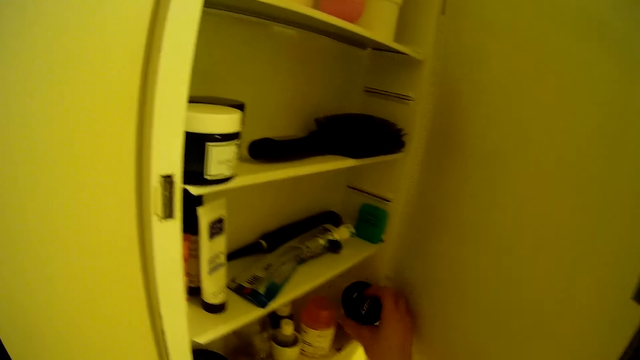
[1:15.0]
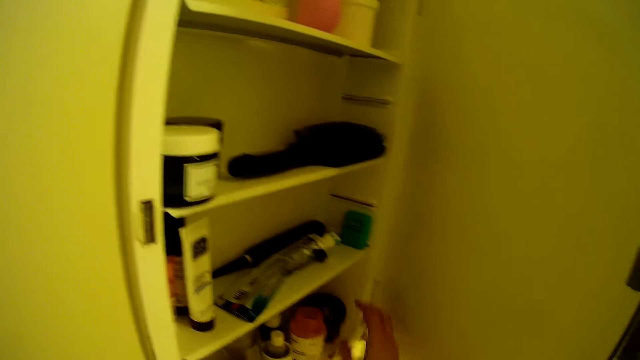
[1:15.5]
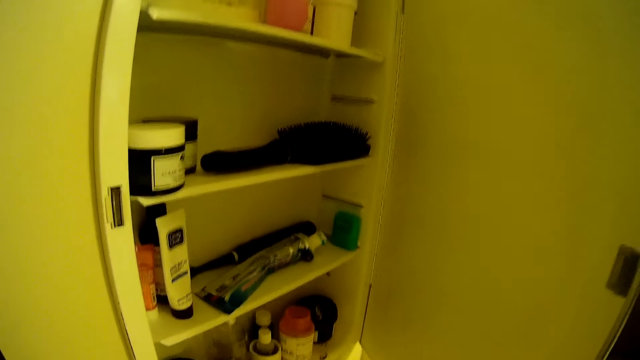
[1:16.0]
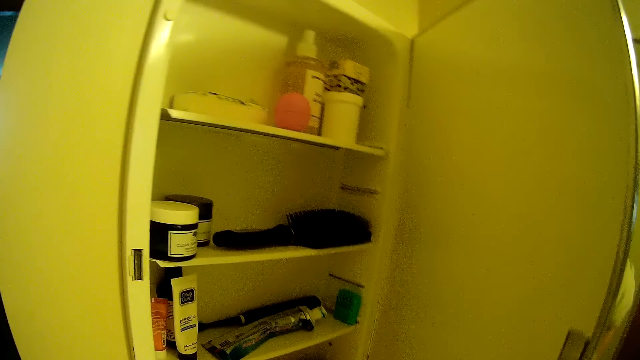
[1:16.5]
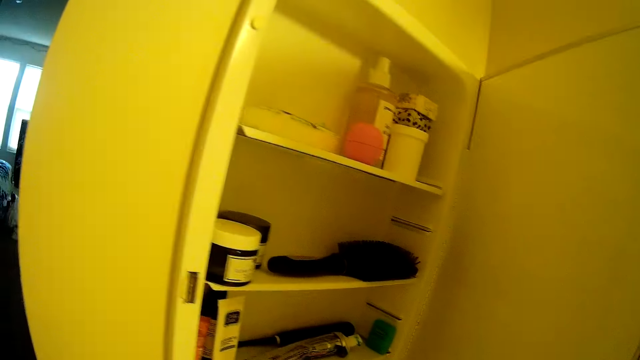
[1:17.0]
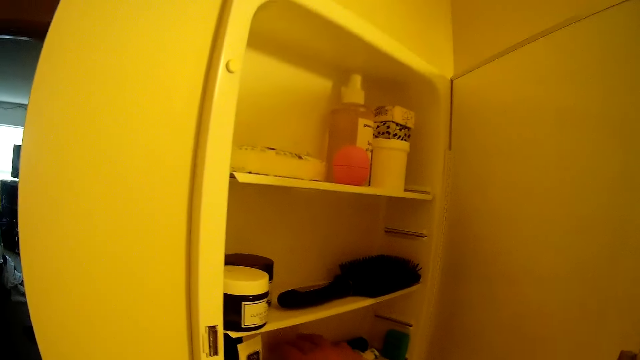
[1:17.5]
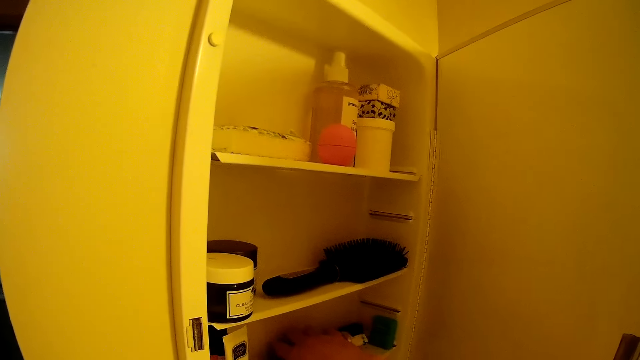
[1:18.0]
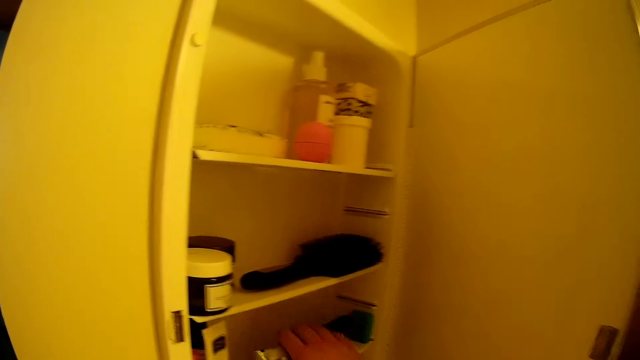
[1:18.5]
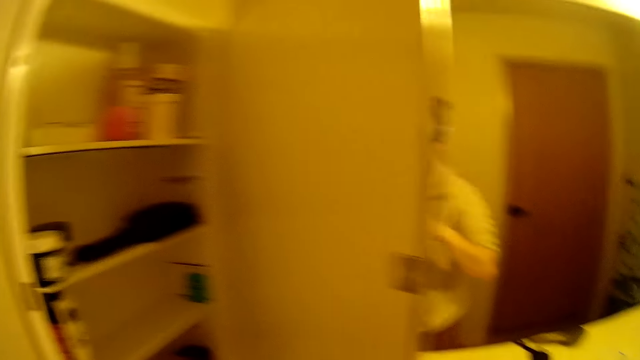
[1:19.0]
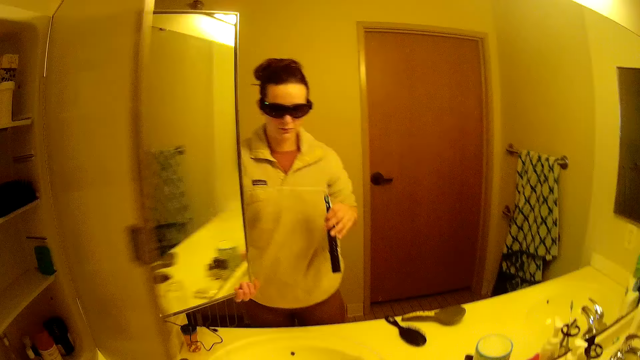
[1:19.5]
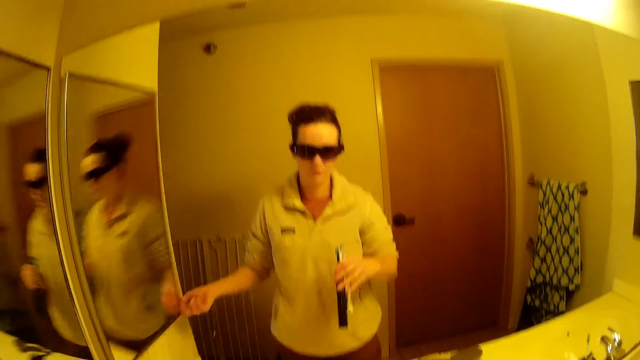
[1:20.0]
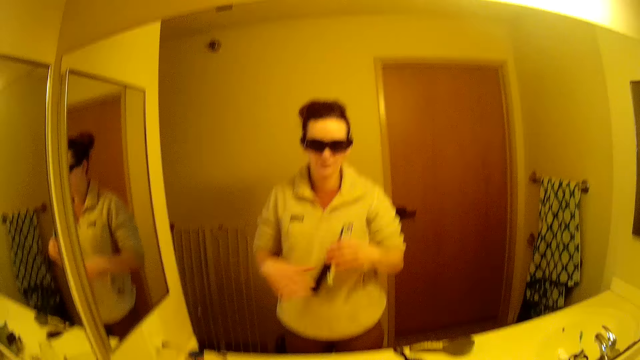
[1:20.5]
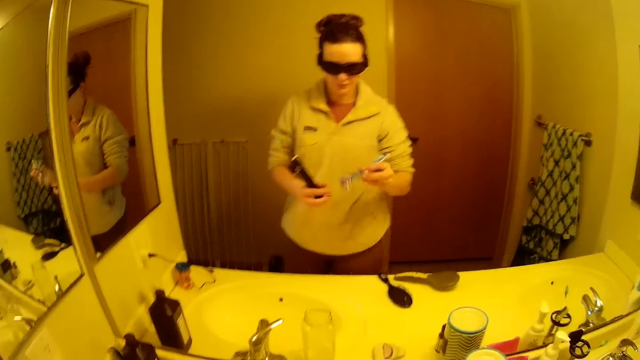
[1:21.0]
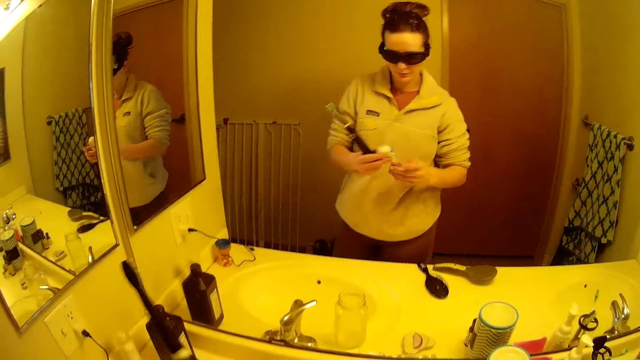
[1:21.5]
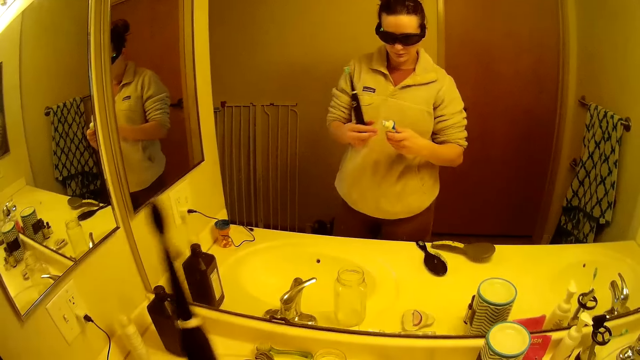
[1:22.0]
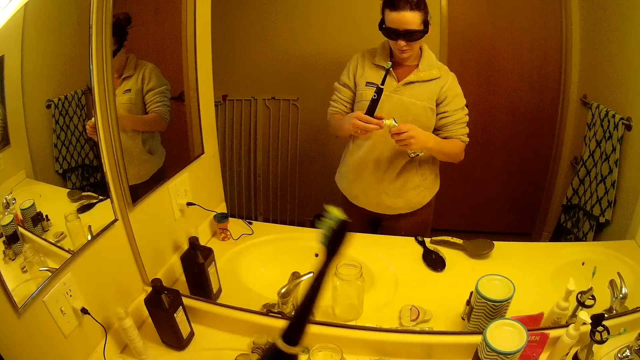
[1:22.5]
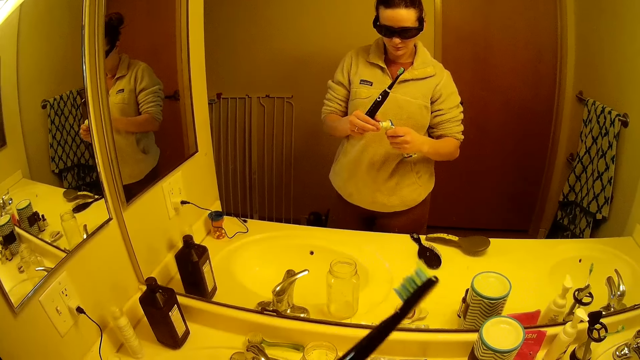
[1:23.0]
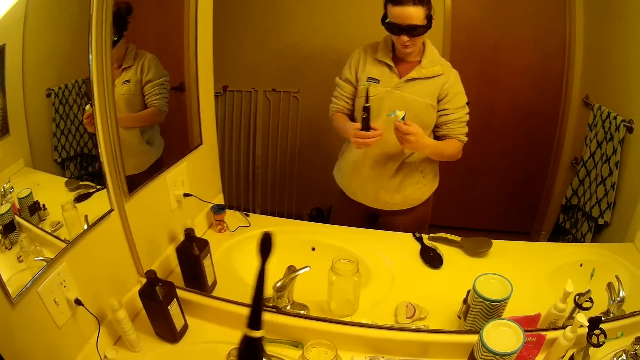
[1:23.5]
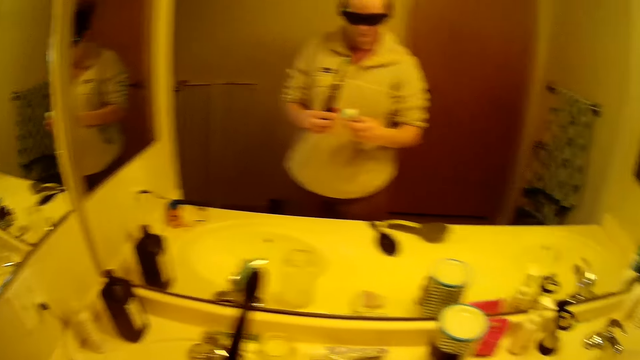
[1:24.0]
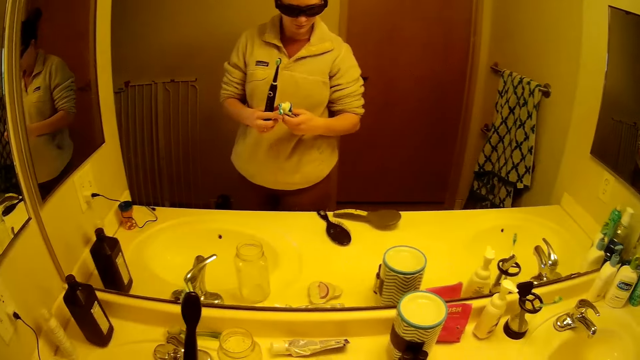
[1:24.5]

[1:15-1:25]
The camera wearer puts the container in the bathroom cabinet. They pick up a toothbrush and toothpaste from the cabinet. They close the cabinet. They open the toothpaste's lid.

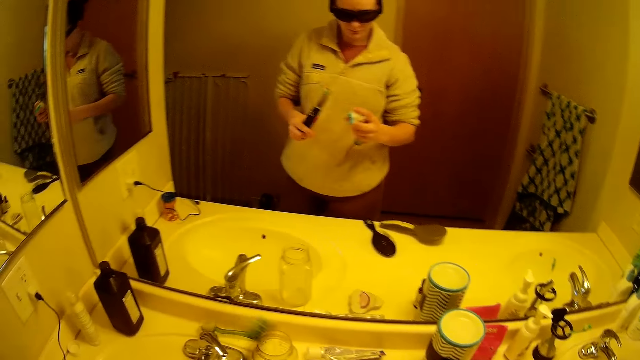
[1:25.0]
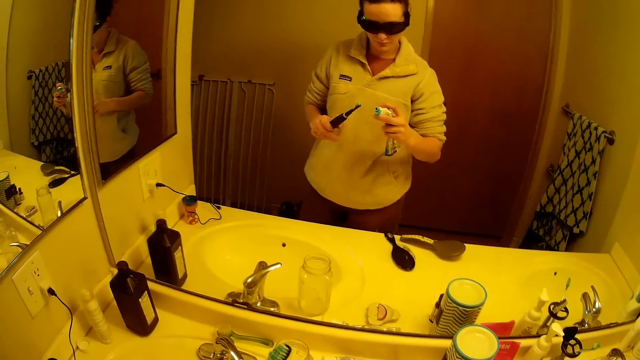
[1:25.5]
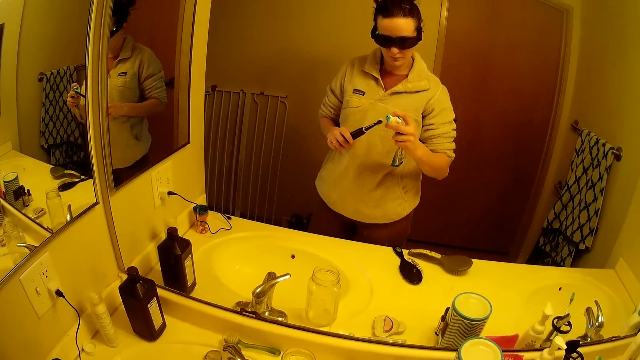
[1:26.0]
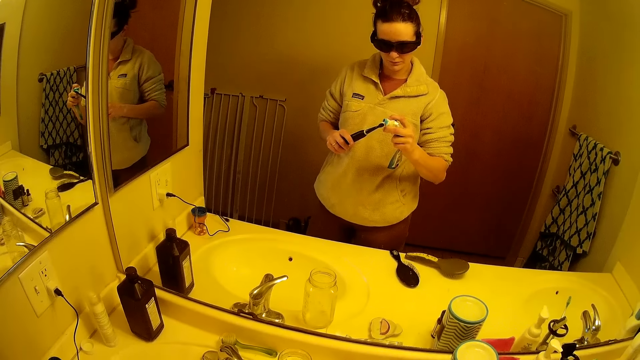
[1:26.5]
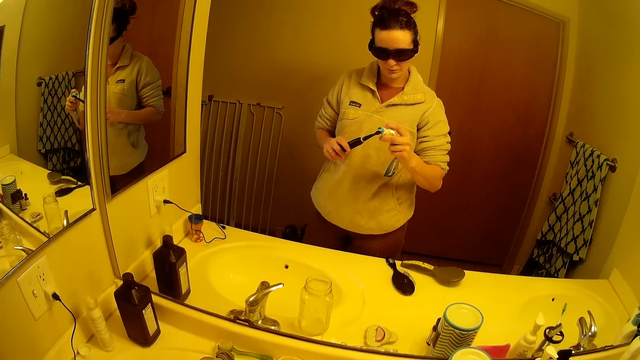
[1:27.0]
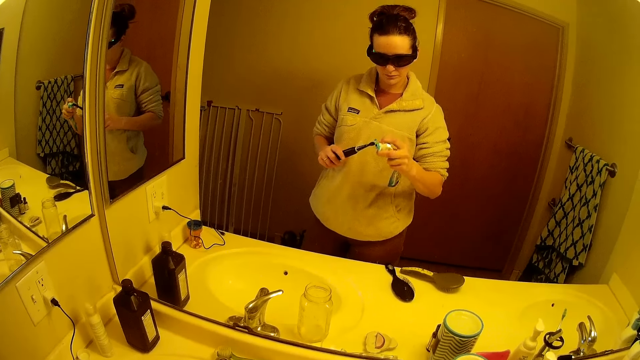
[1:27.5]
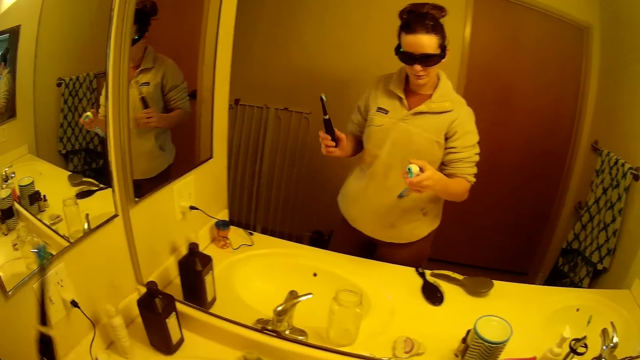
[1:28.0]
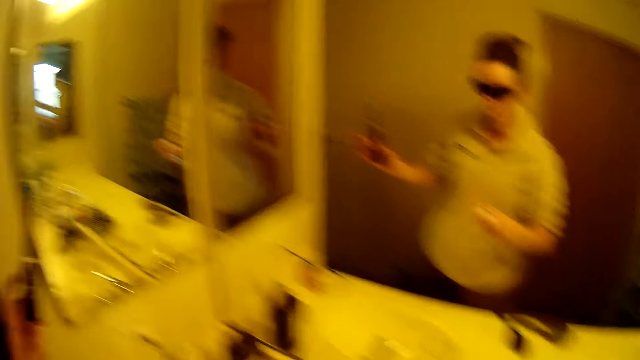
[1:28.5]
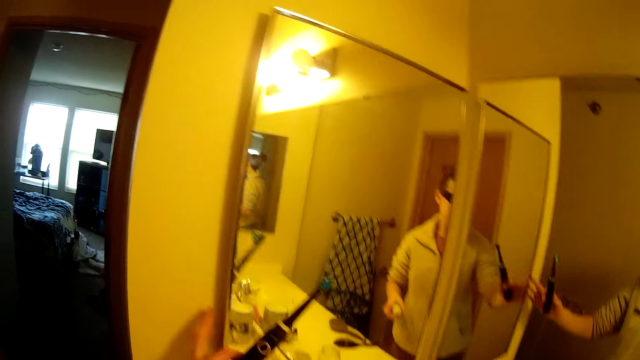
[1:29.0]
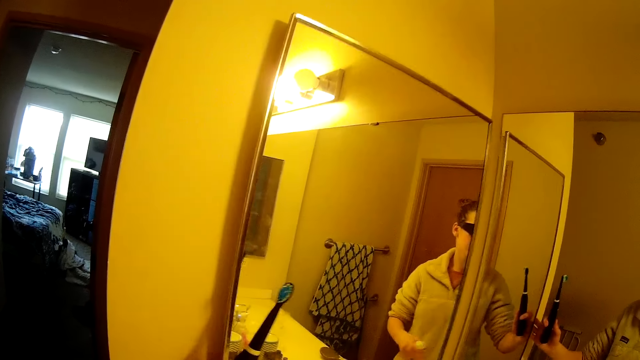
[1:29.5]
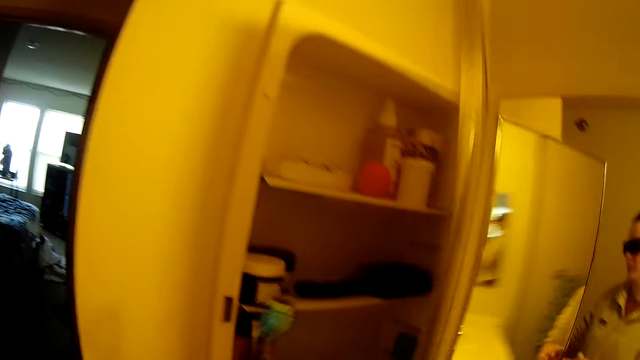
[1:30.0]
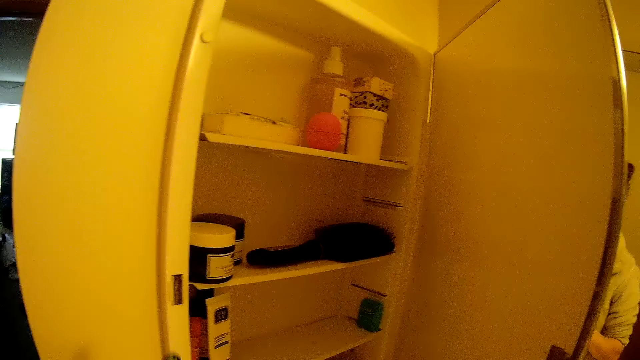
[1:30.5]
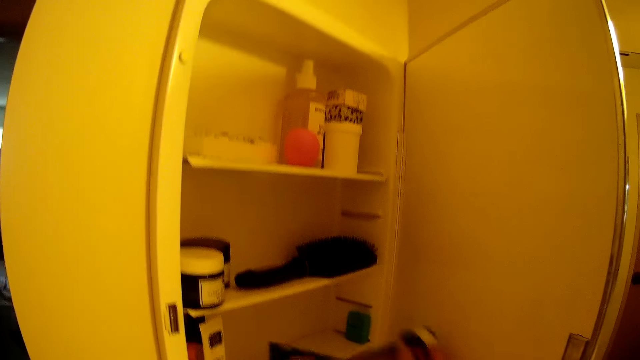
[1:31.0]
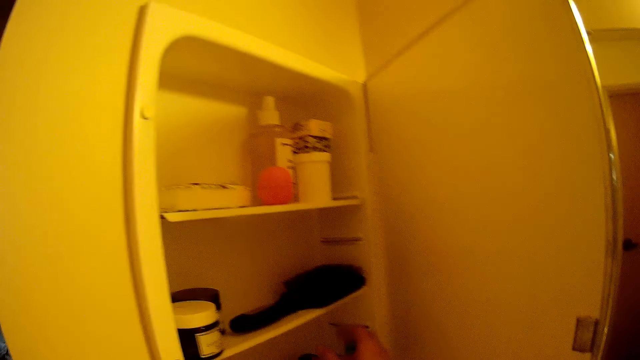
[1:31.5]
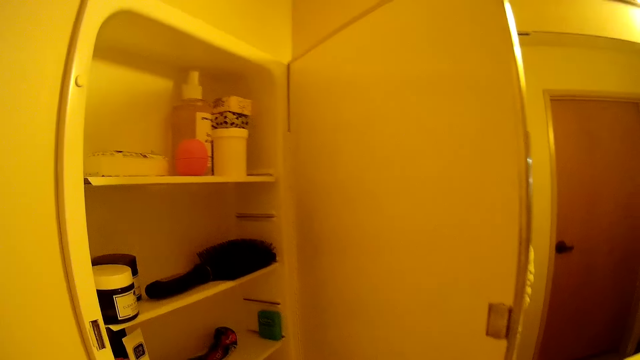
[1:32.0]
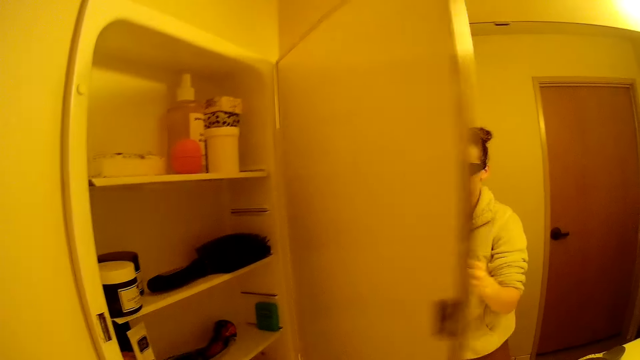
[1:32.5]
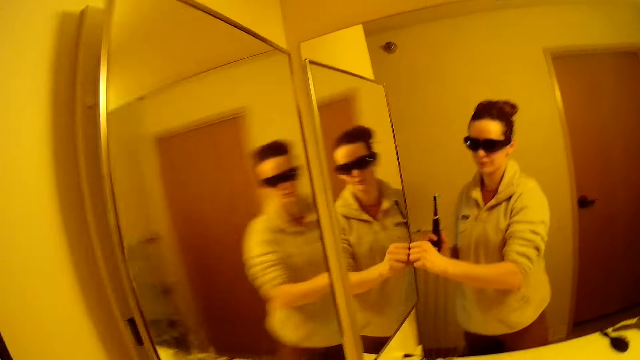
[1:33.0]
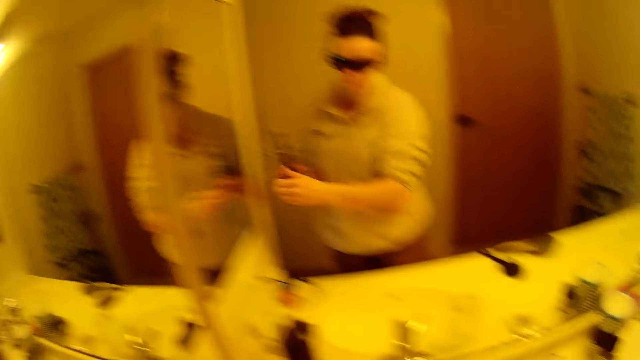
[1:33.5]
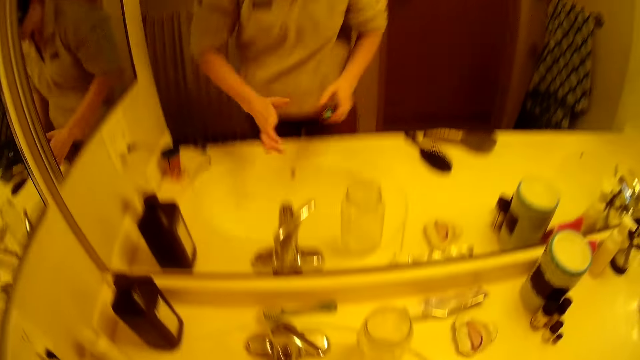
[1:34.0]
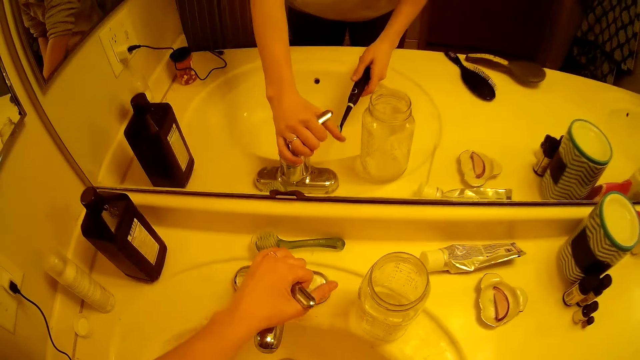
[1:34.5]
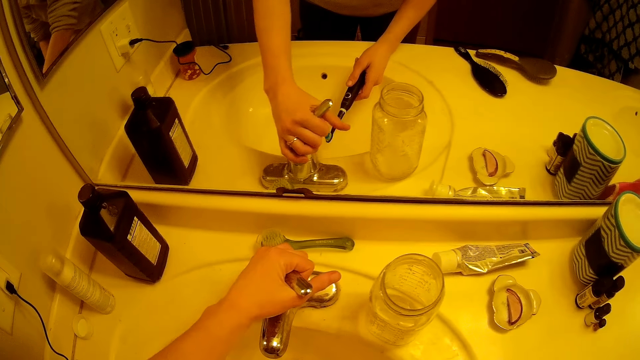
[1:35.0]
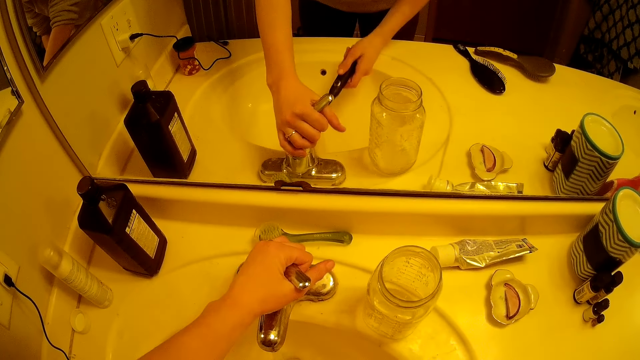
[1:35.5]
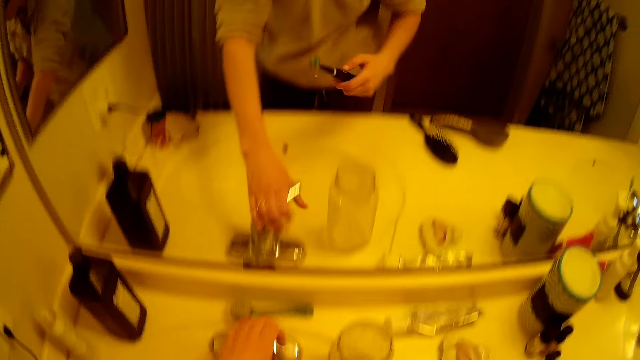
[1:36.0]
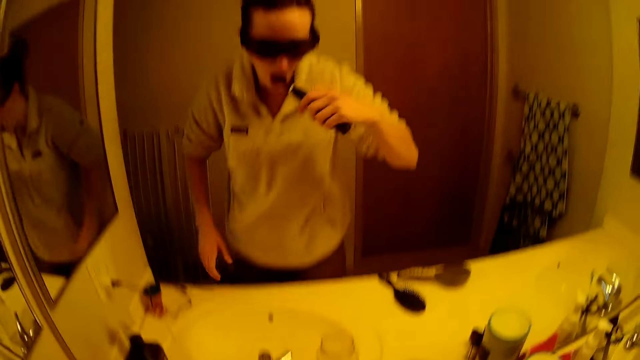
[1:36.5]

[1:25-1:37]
The camera wearer puts the toothpaste on the toothbrush. She opens the cabinet, puts the toothpaste in the cabinet and closes the cabinet. She puts water from the tap on the toothbrush. She opens the tap. She brushes her teeth with the toothbrush.
